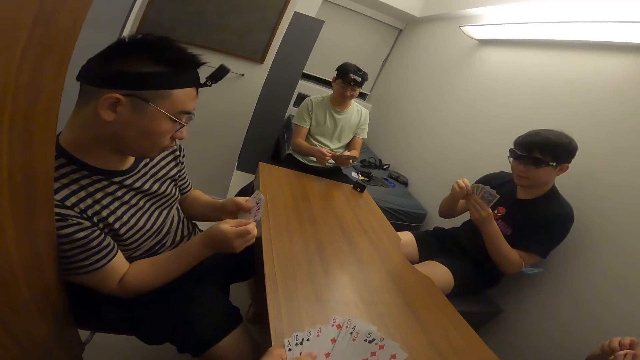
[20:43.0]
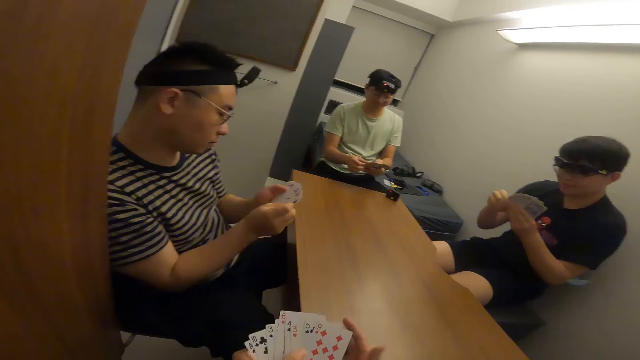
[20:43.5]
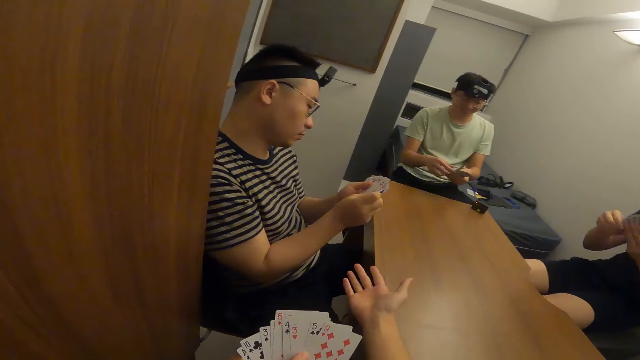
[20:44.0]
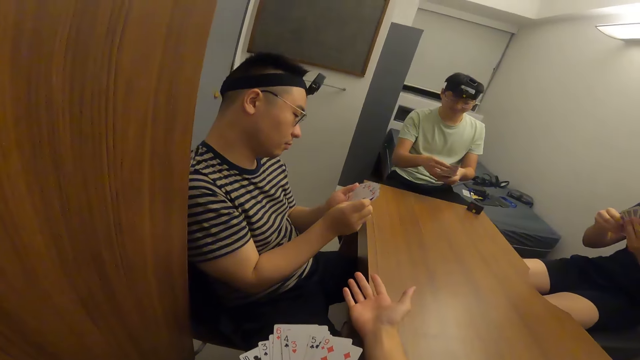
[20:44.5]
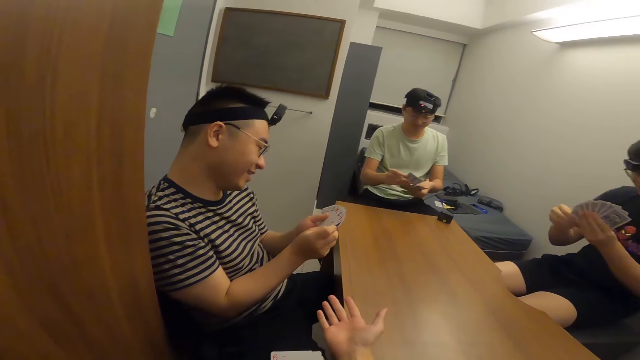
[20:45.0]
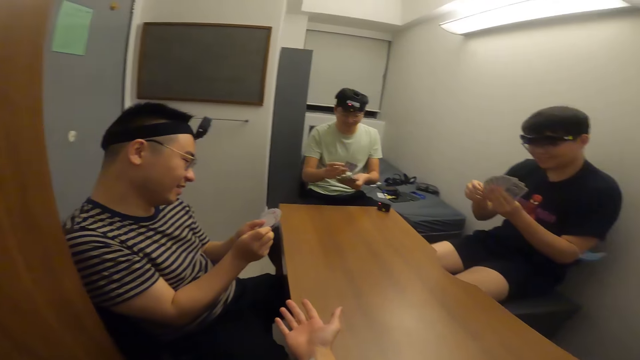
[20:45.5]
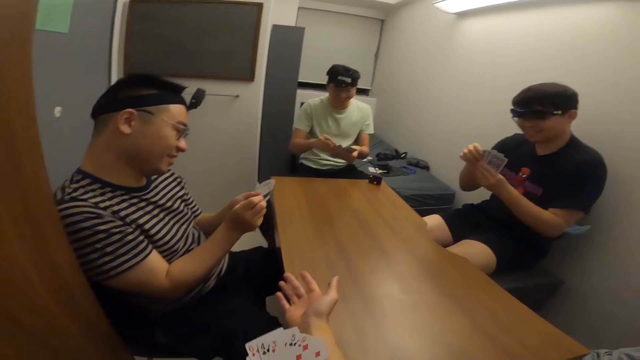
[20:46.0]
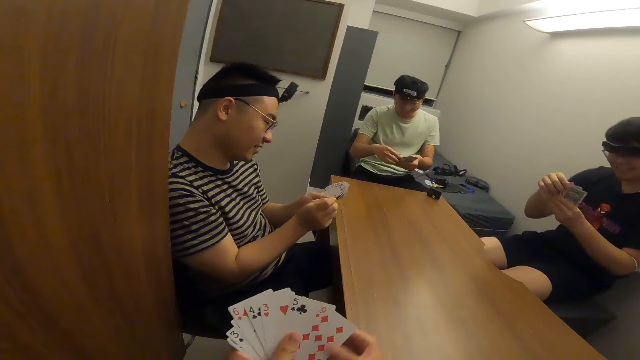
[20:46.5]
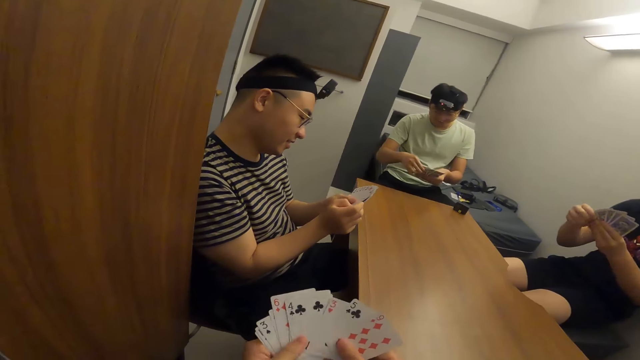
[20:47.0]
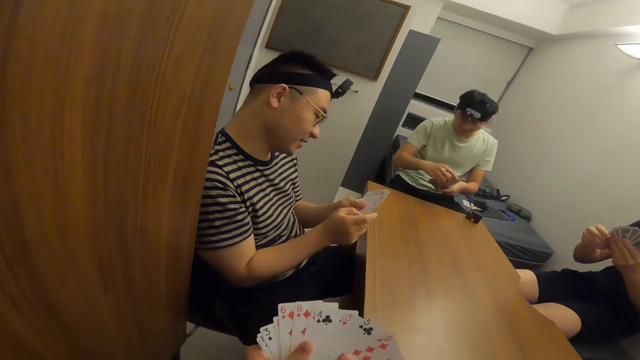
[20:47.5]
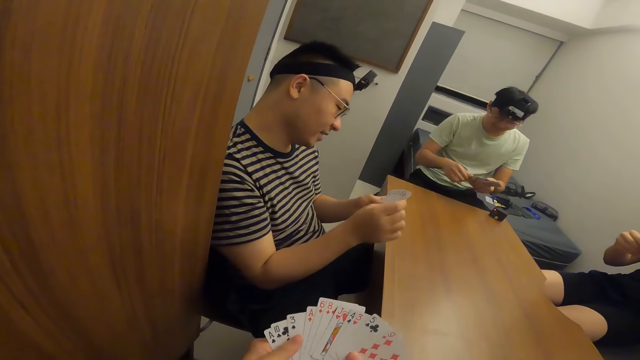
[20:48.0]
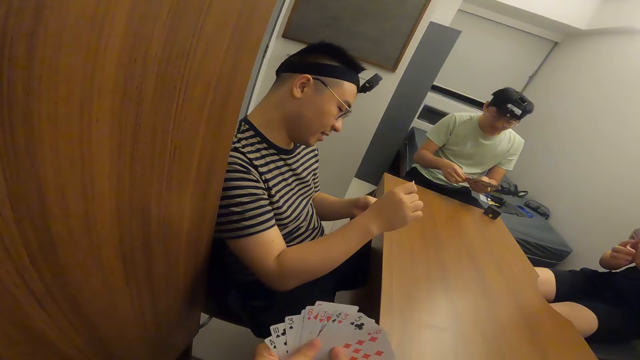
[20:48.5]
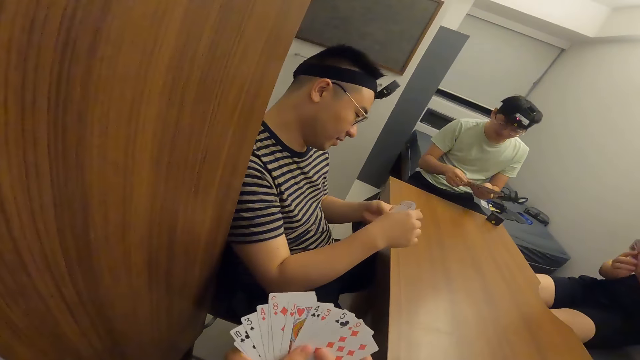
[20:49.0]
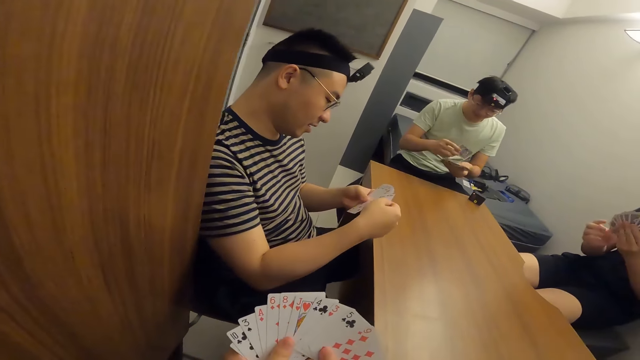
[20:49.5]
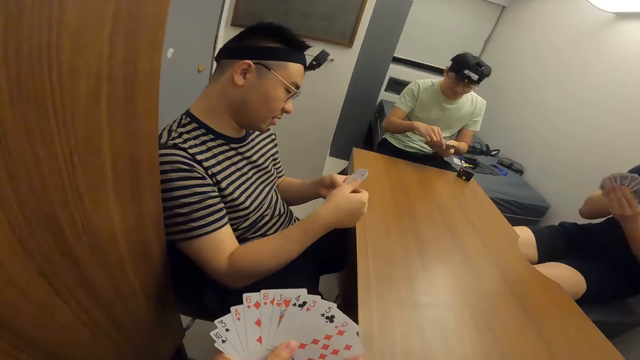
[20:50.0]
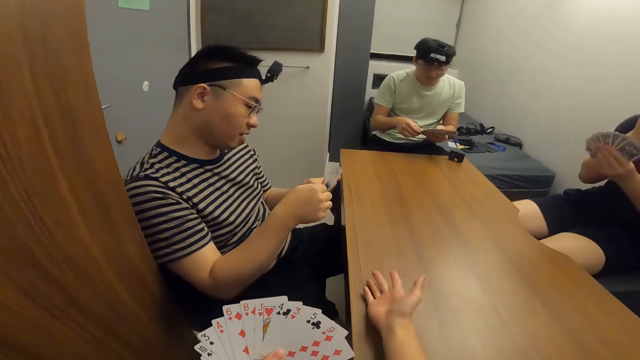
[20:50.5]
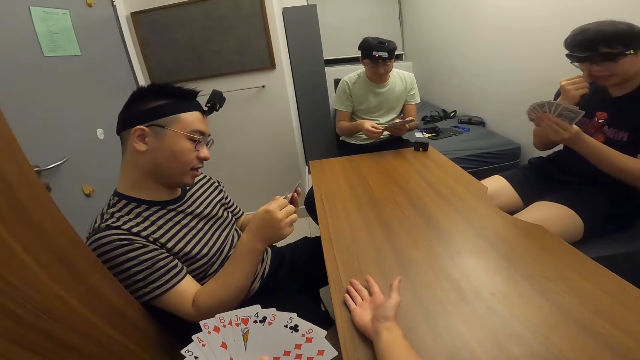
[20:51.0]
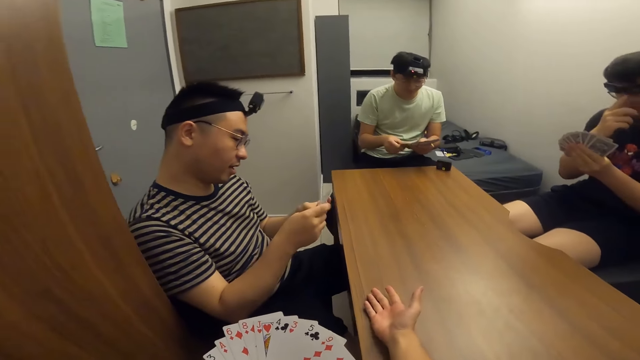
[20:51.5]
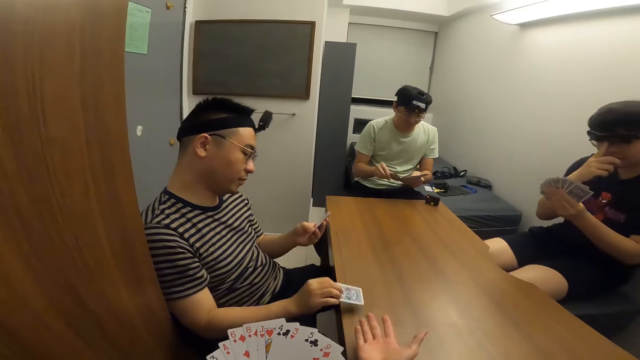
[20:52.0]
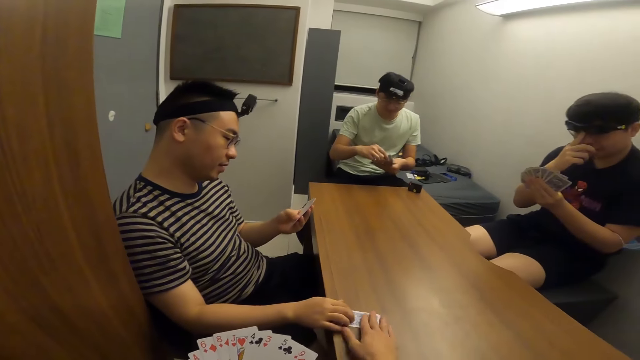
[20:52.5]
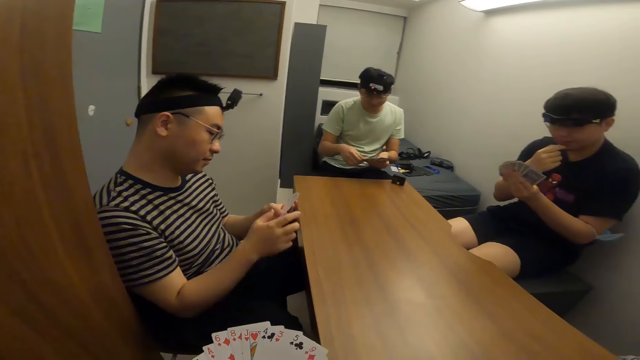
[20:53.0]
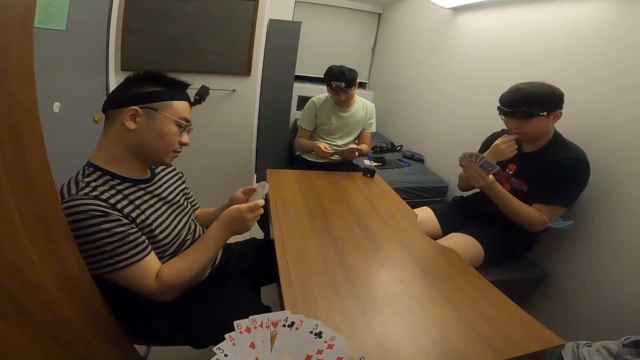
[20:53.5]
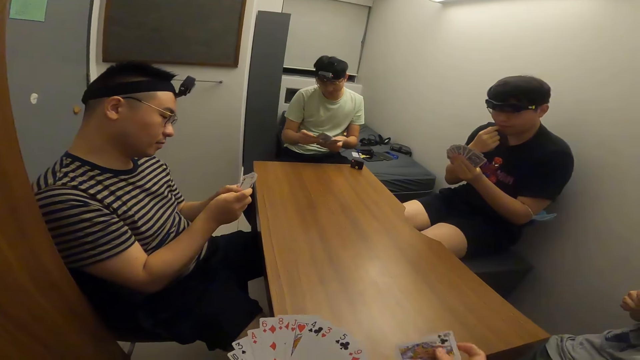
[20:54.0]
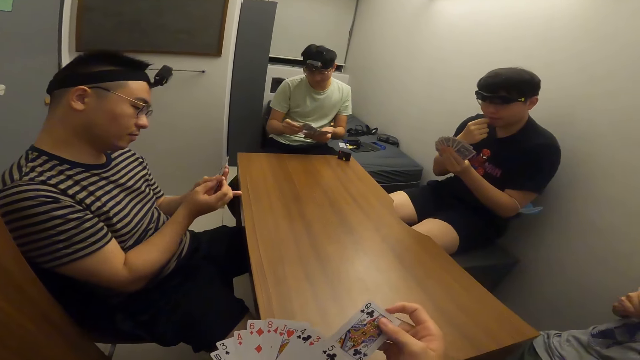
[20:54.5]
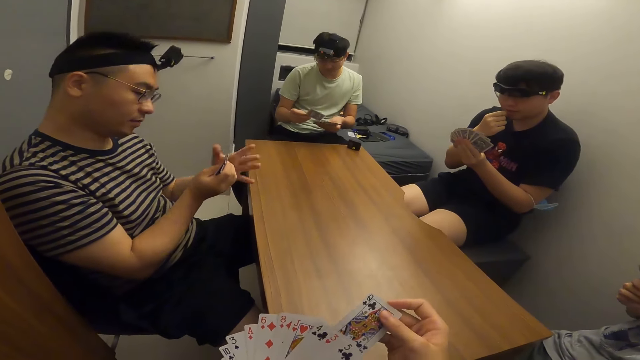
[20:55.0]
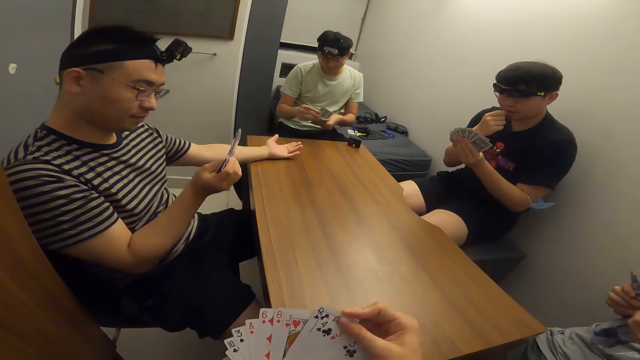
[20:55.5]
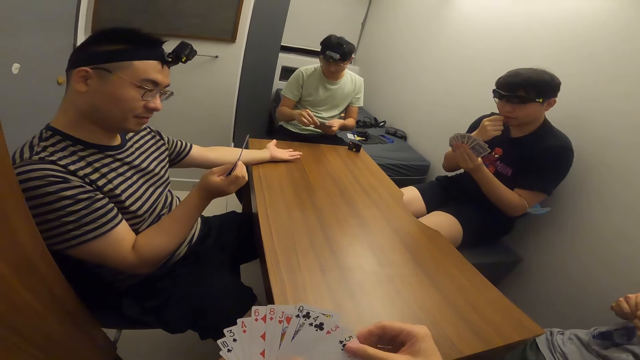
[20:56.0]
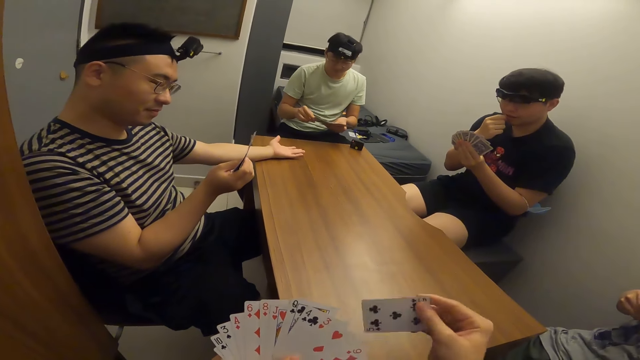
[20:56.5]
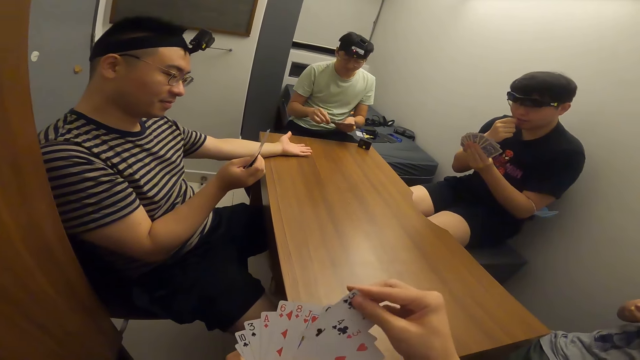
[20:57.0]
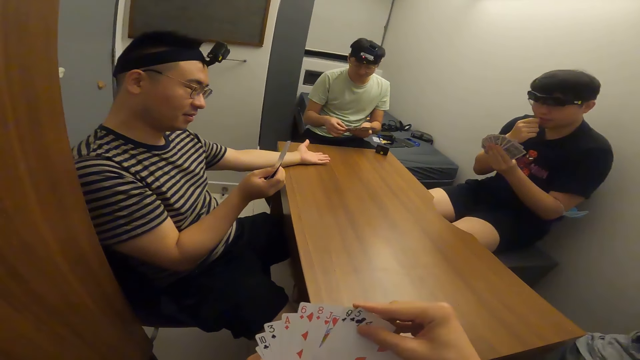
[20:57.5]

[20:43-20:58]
A man passes a card to the camera wearer with his right hand. The camera wearer shuffles the cards.

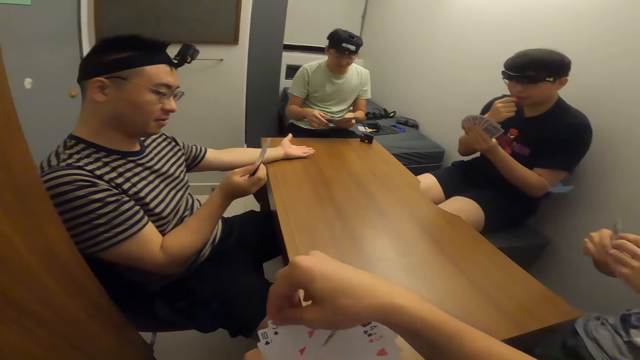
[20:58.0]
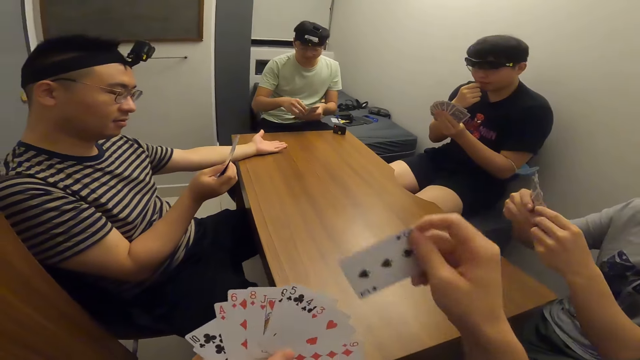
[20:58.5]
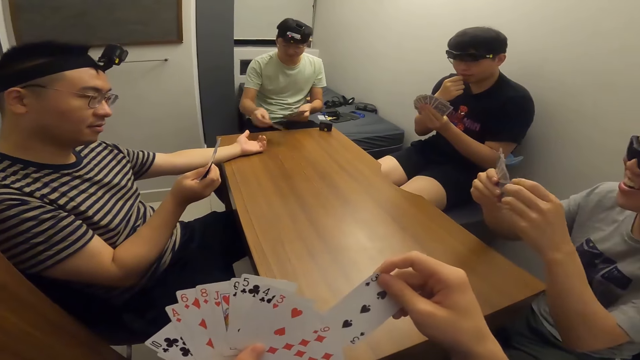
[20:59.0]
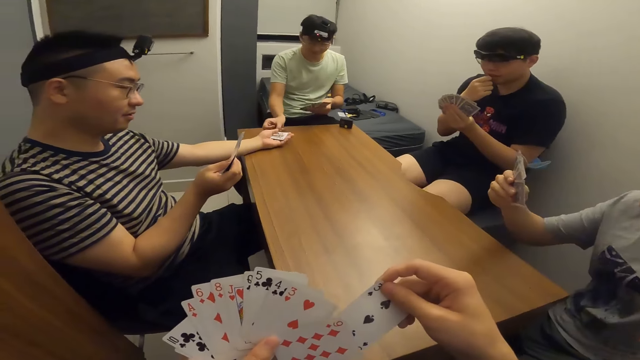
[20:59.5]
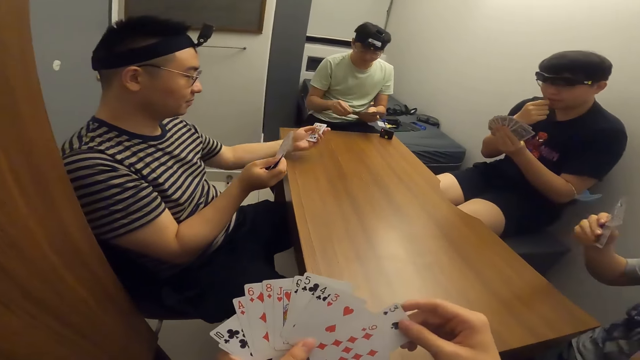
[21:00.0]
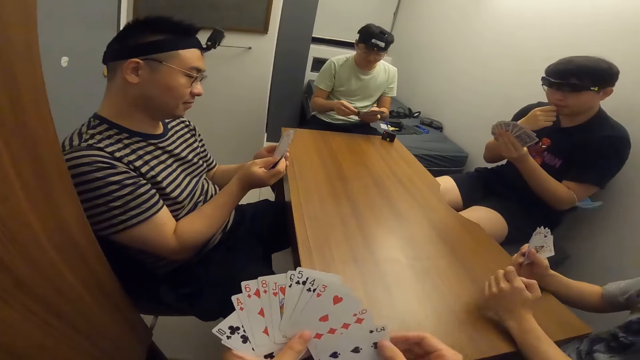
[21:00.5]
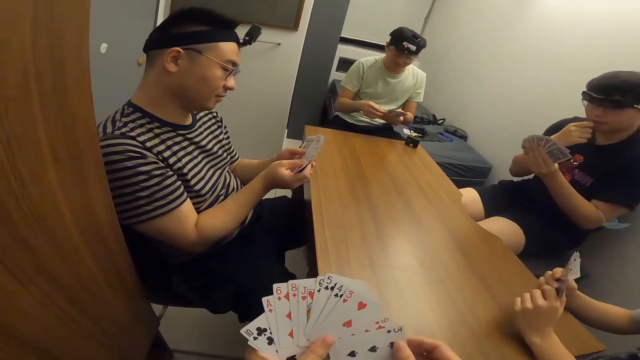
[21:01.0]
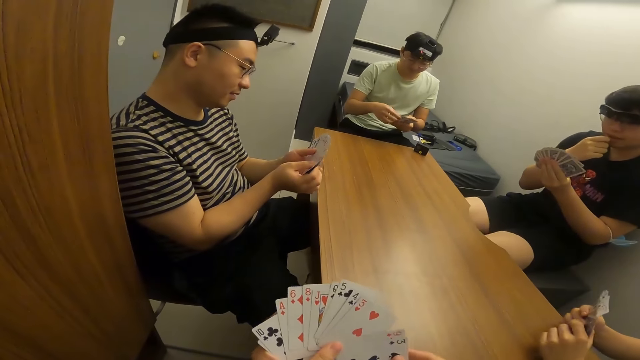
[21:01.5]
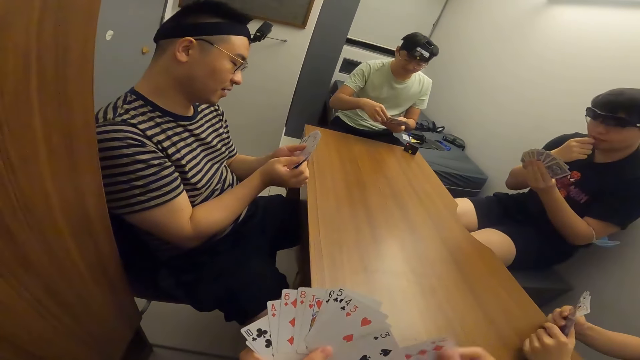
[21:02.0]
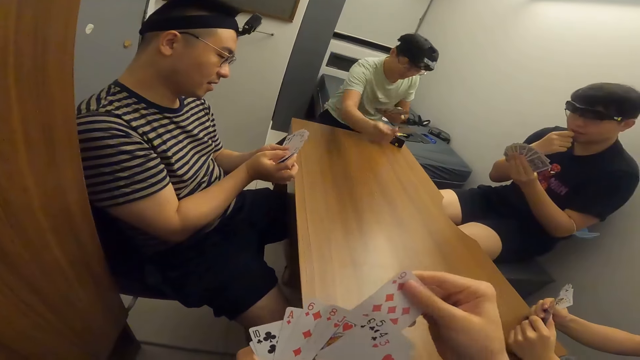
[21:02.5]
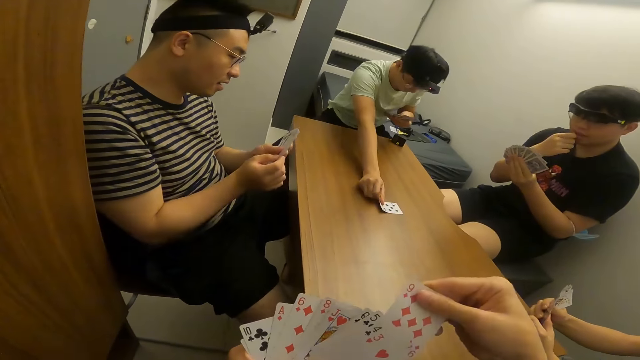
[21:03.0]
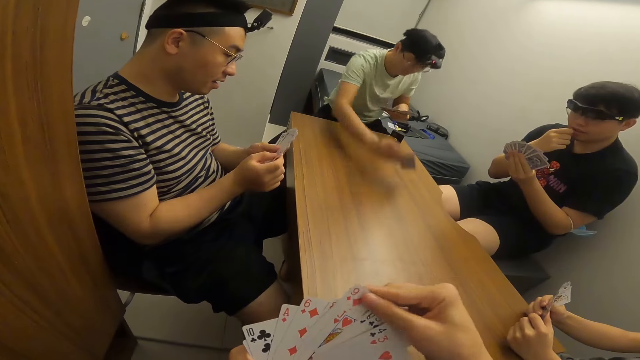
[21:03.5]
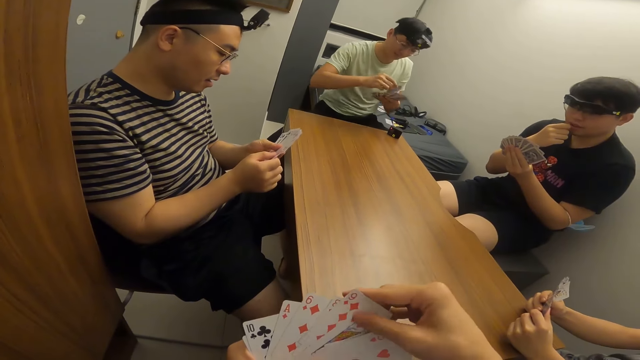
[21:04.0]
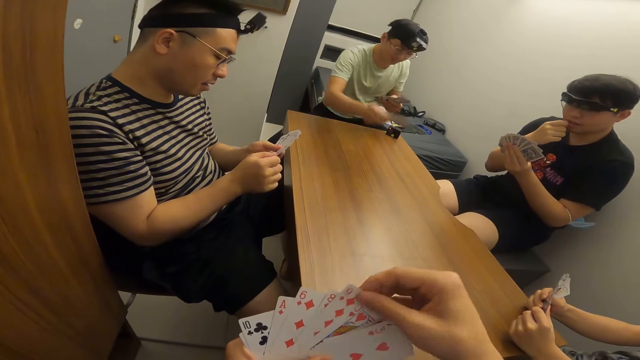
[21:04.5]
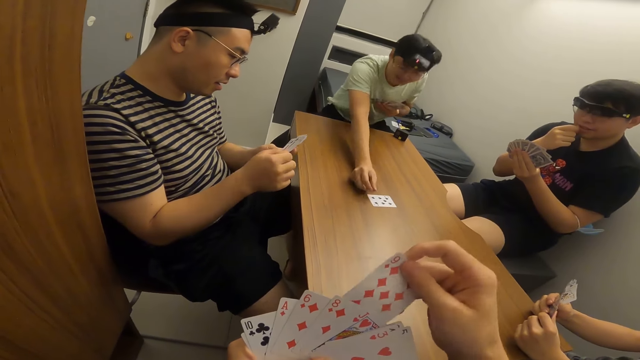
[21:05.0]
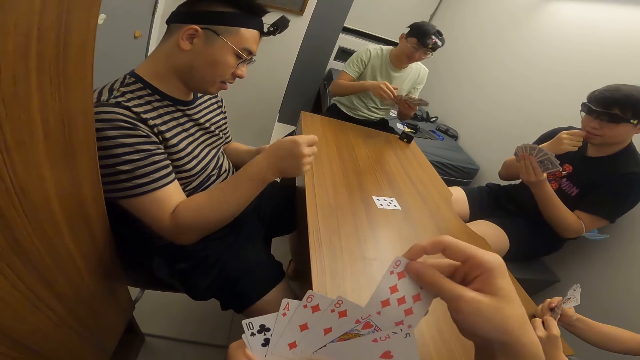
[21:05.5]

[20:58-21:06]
A man passes a card to another man with his right hand. The camera wearer shuffles the cards. A third man places a card on the table with his right hand.
